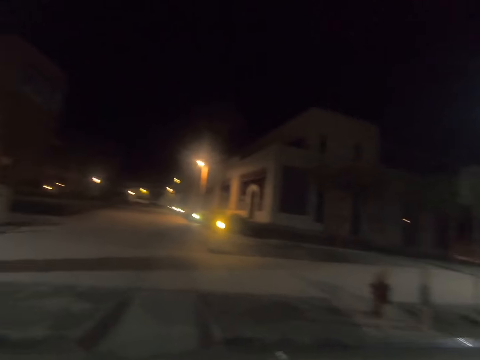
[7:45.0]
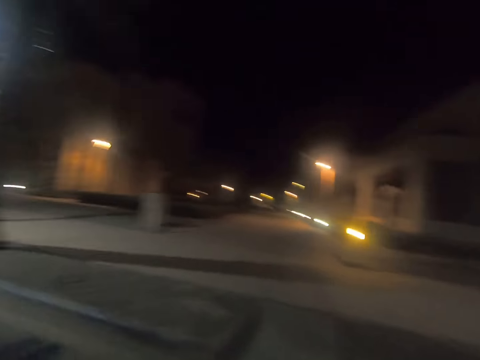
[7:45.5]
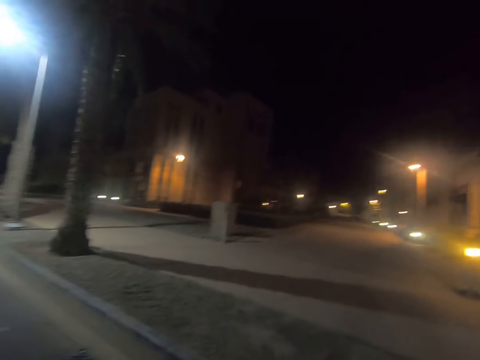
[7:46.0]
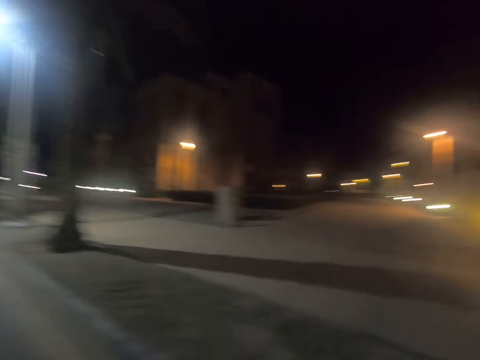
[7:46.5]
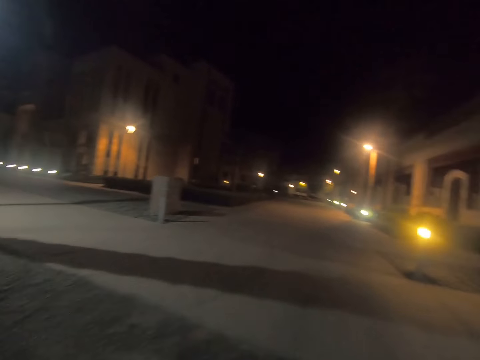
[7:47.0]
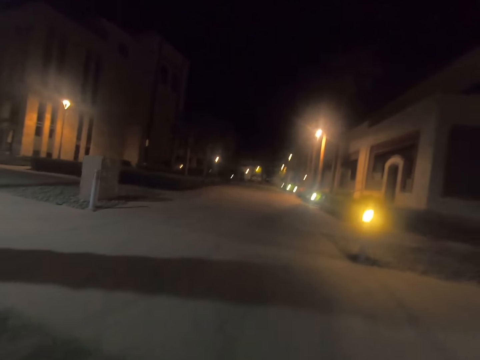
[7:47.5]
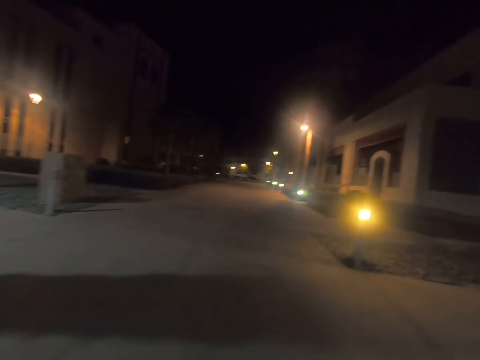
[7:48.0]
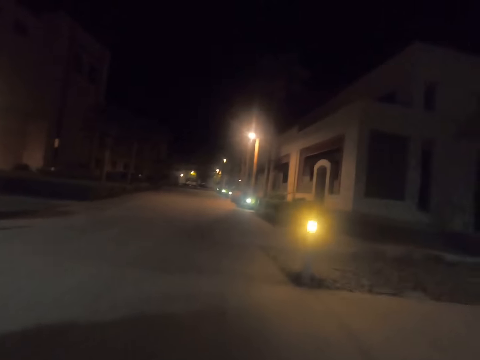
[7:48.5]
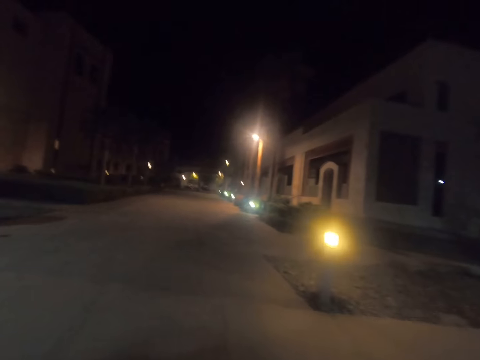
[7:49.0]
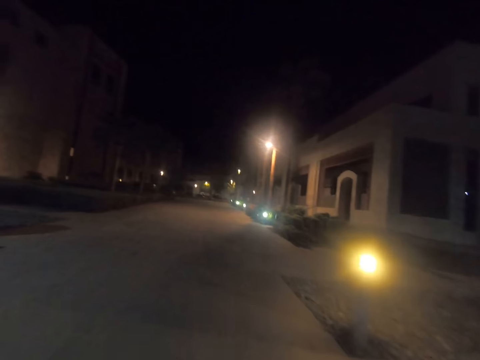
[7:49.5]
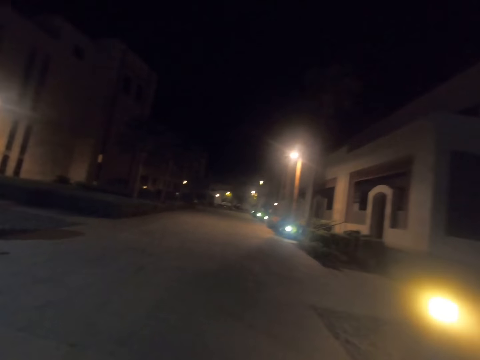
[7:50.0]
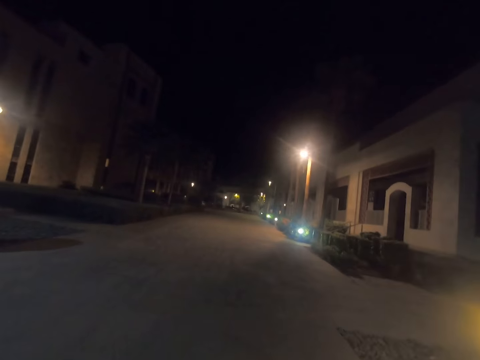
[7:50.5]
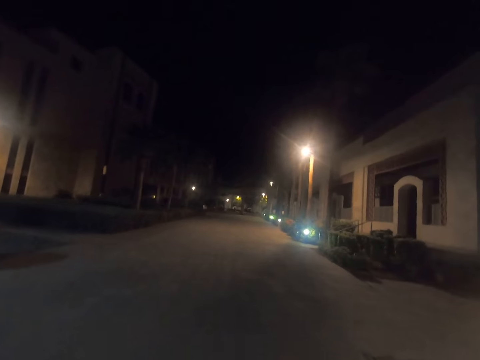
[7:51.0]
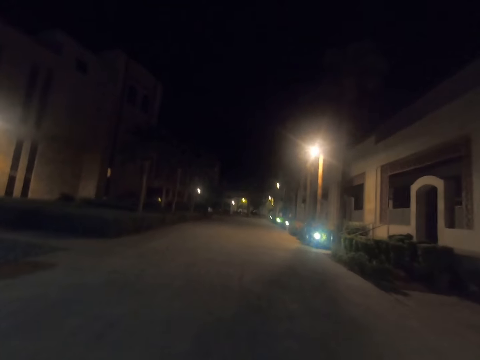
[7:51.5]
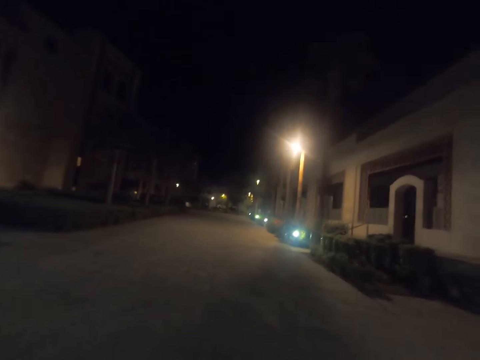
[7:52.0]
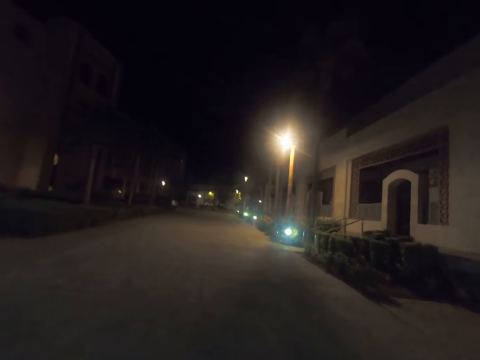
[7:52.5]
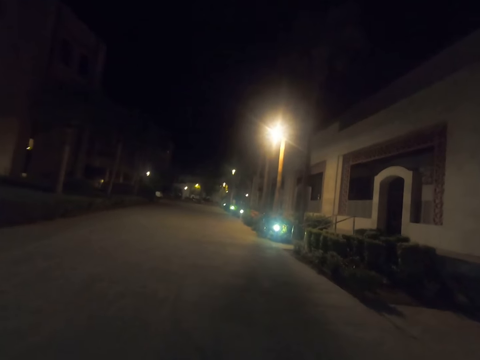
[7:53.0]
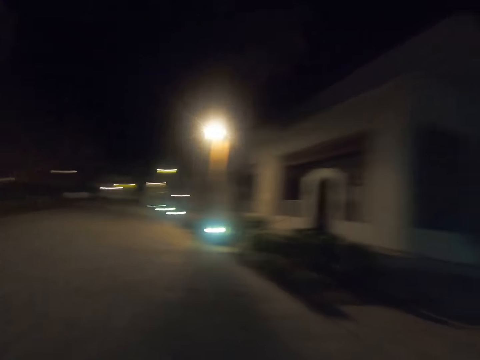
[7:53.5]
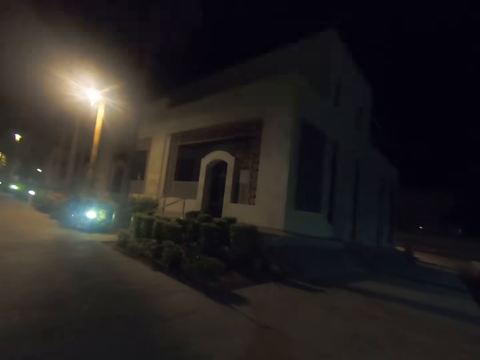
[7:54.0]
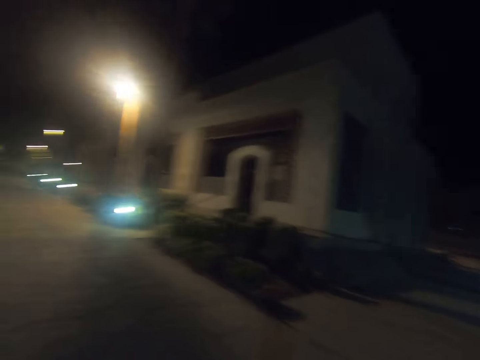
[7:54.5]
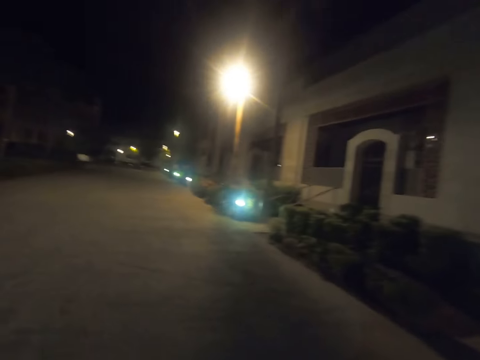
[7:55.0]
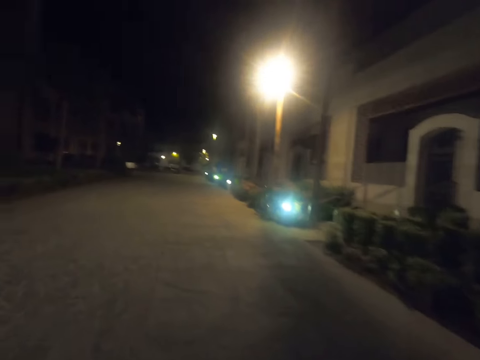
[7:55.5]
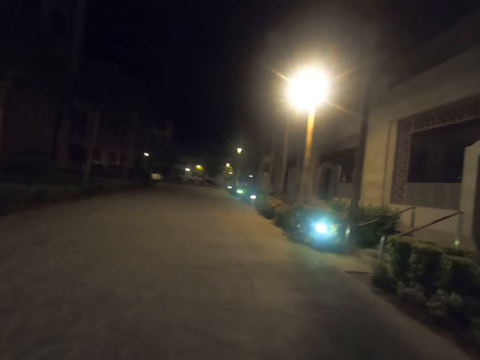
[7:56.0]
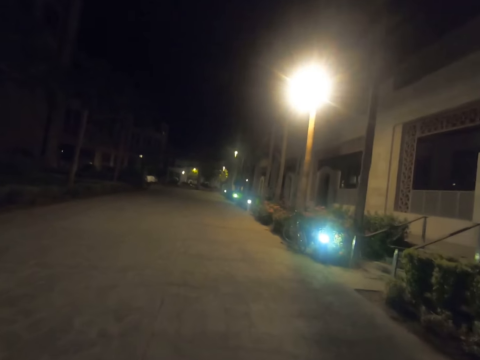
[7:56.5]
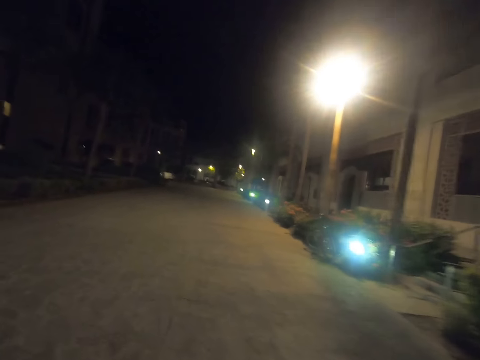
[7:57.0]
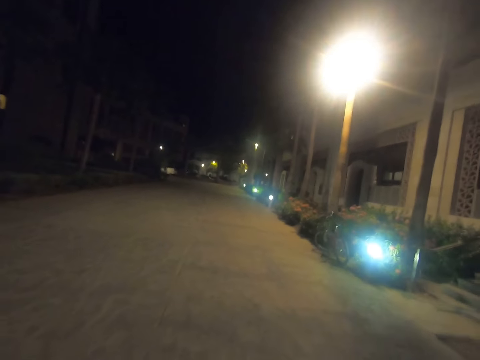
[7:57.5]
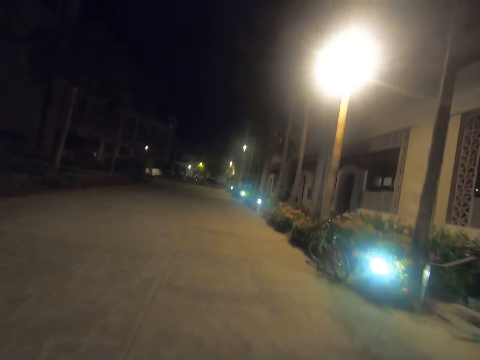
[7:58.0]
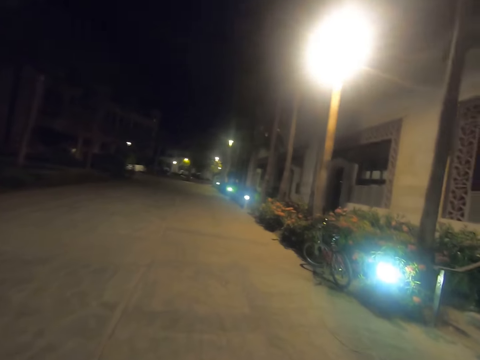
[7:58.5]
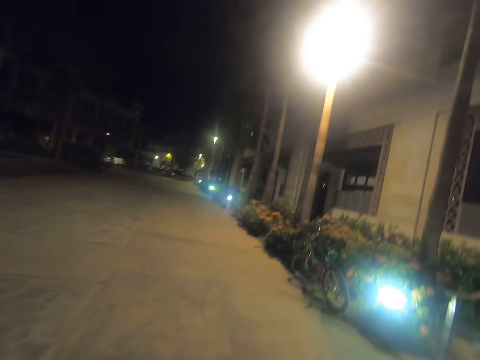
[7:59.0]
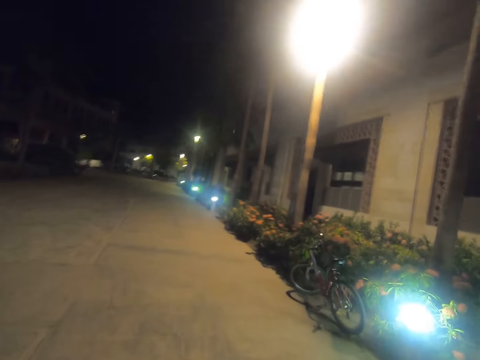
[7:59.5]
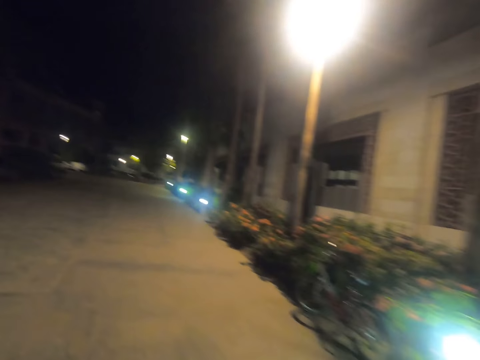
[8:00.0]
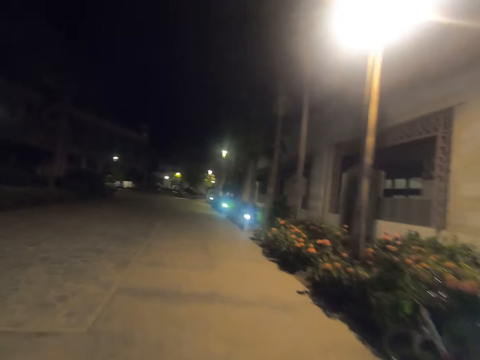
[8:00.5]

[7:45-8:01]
The camera wearer looks ahead. They look aside. They look aside again. They walk along a road. They look aside. They look ahead. They walk along the road.

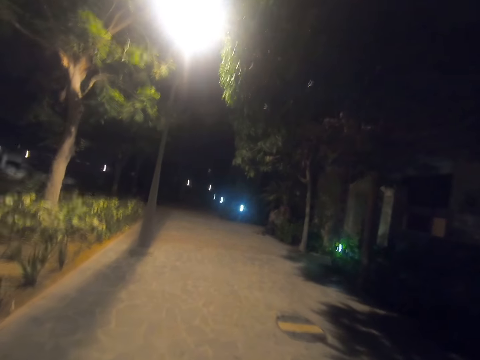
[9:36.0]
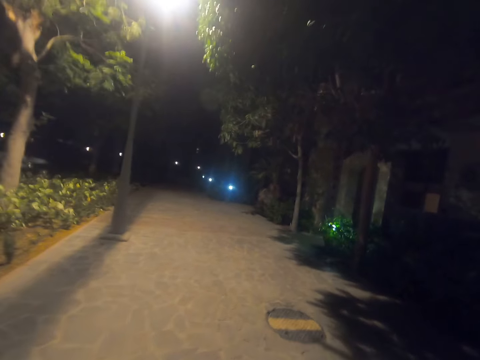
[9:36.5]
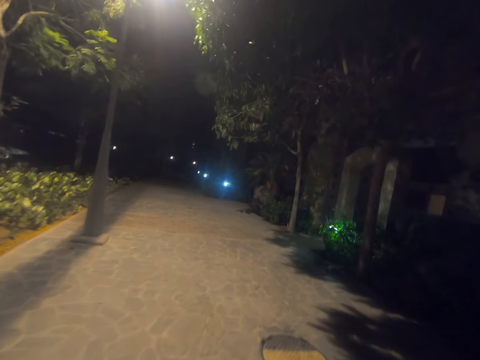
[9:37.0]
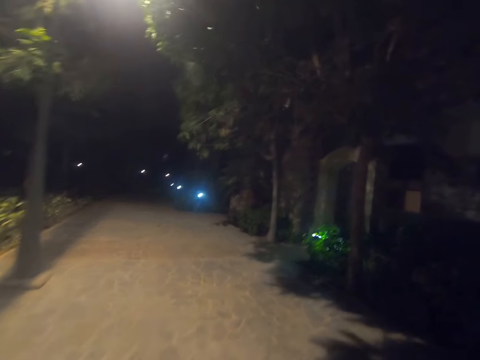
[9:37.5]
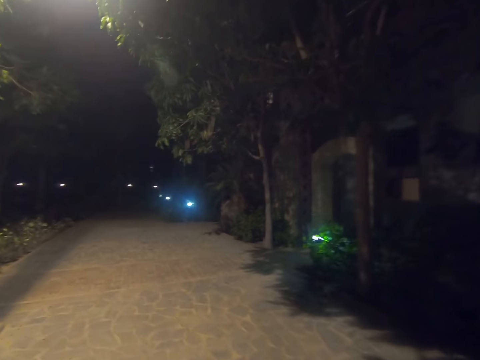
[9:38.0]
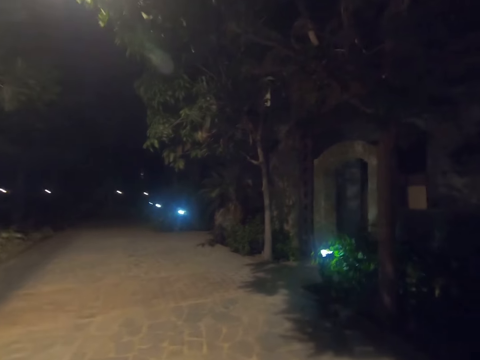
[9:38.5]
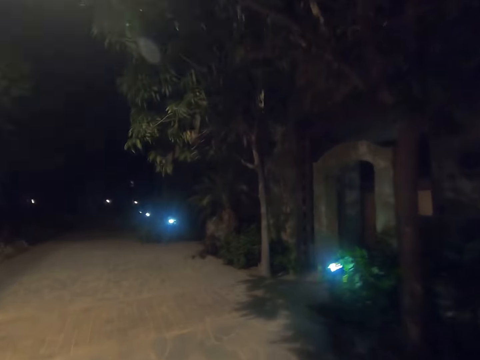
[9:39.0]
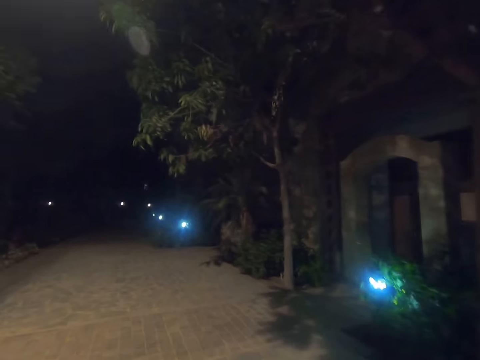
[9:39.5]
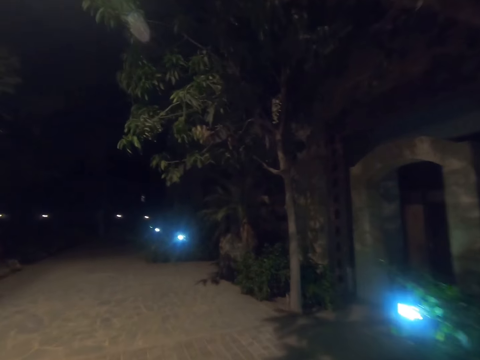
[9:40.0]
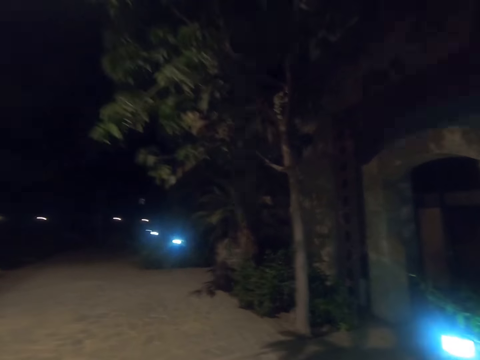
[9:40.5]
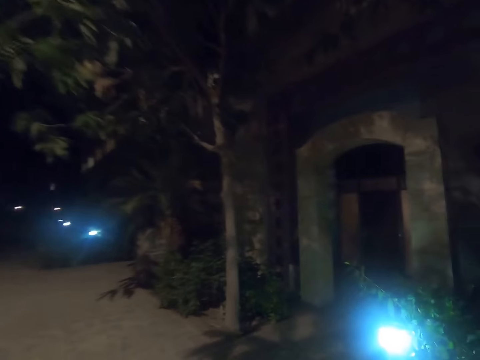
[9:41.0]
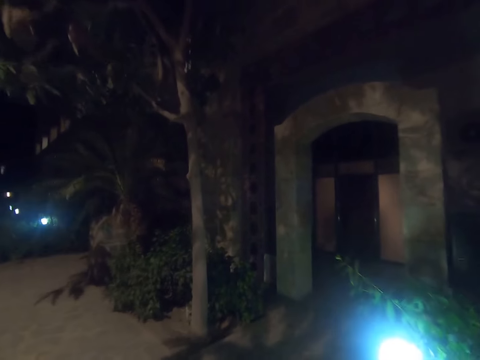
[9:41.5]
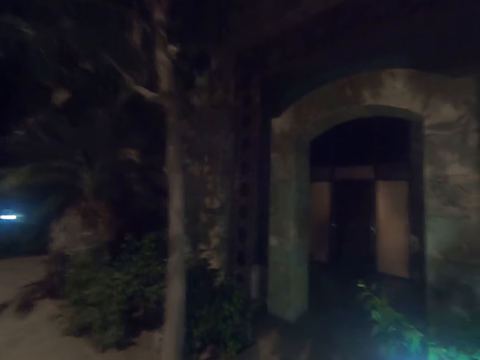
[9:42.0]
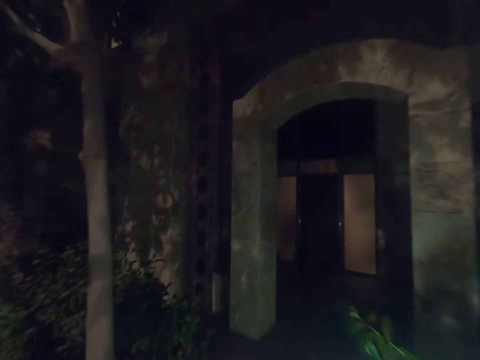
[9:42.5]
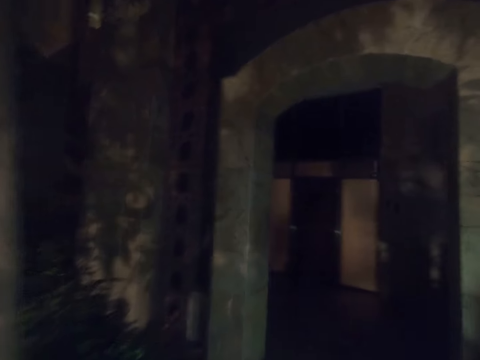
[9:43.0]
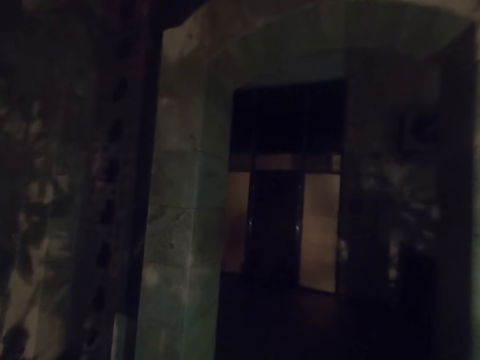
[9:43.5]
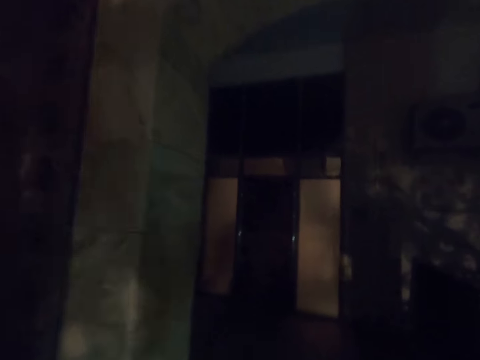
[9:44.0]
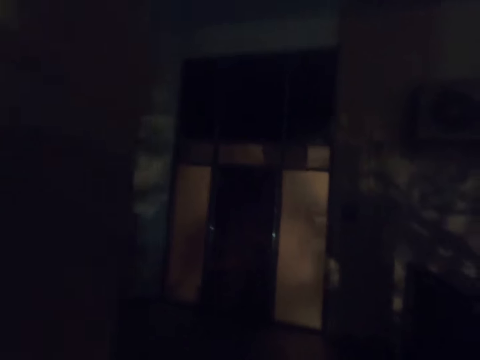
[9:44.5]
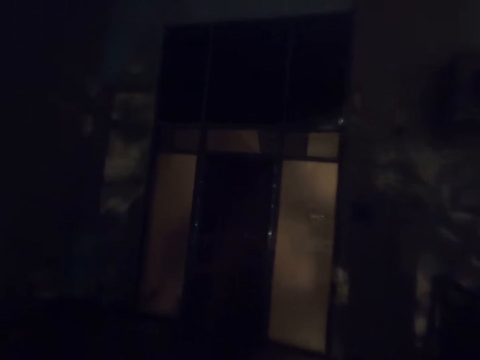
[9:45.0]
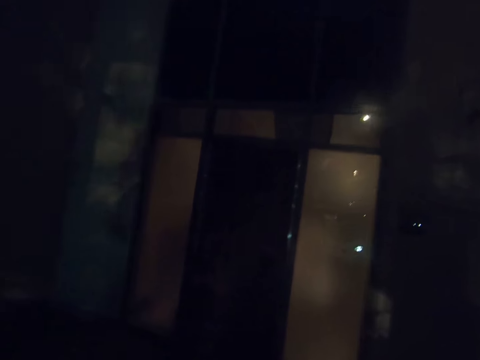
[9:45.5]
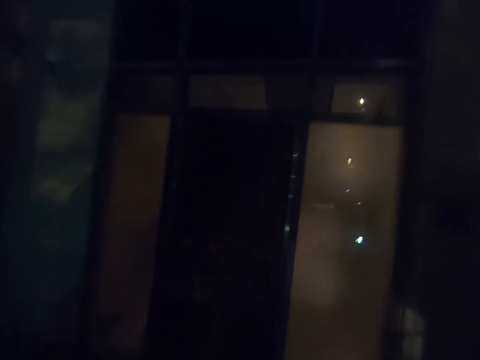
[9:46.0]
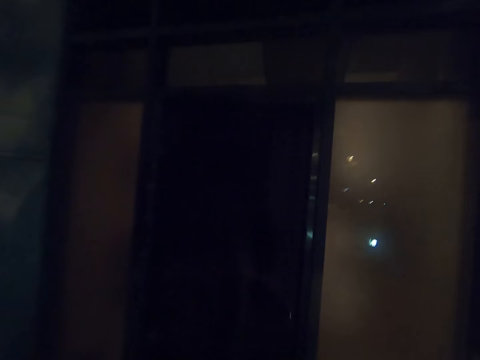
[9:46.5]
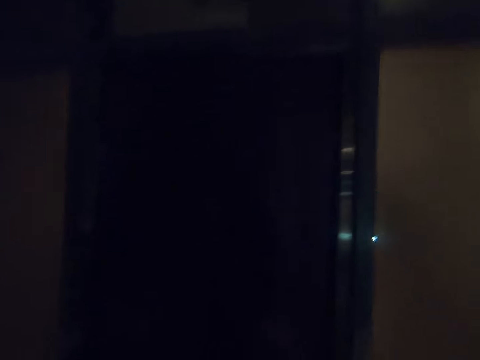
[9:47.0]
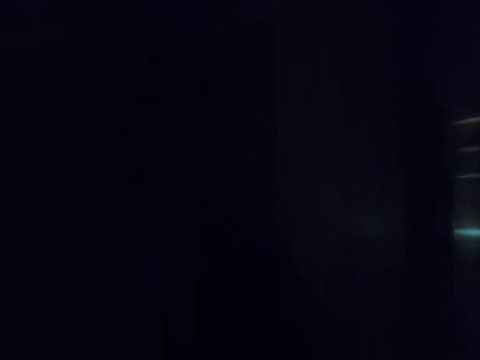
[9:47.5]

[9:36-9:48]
The camera wearer walks along a path. They look aside. They turn to the right. They walk into the building.
